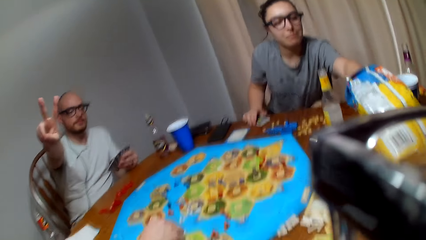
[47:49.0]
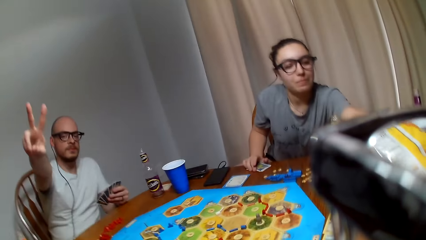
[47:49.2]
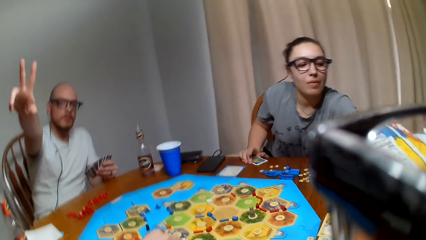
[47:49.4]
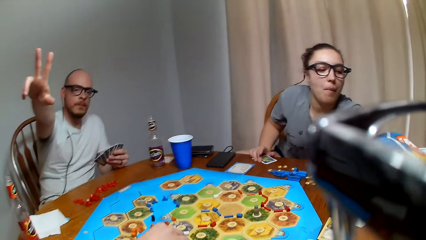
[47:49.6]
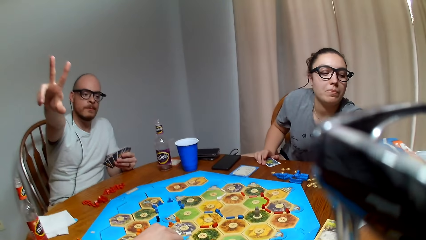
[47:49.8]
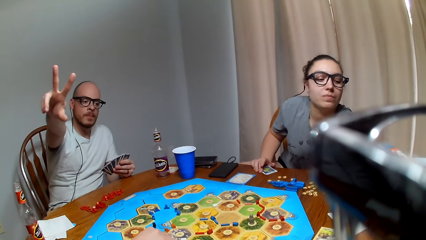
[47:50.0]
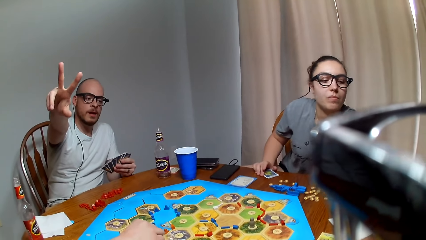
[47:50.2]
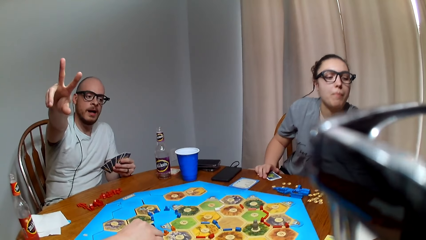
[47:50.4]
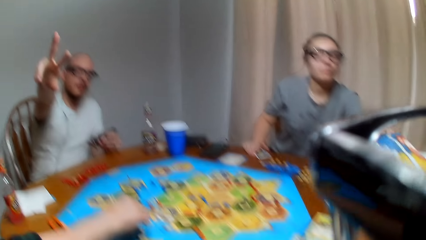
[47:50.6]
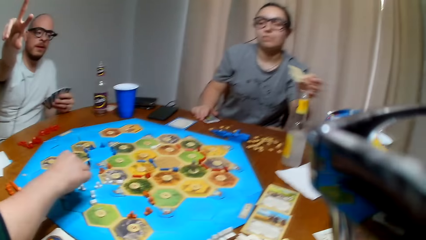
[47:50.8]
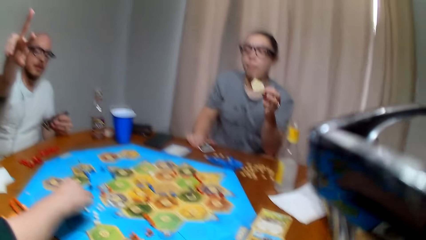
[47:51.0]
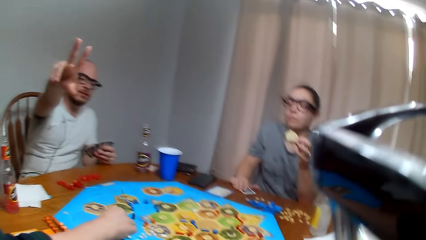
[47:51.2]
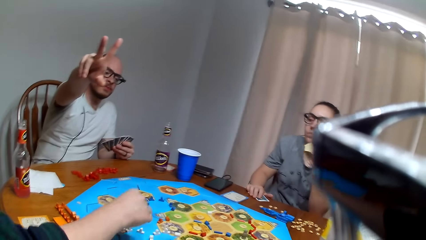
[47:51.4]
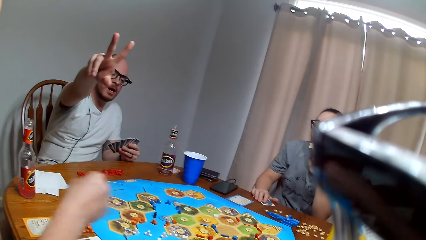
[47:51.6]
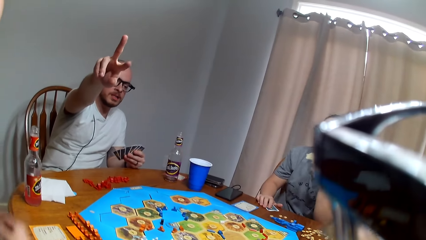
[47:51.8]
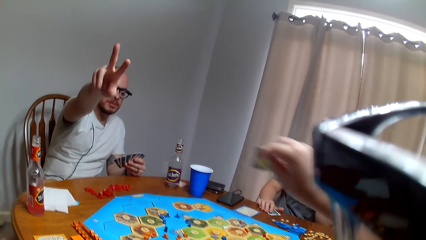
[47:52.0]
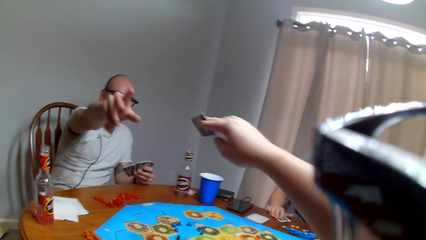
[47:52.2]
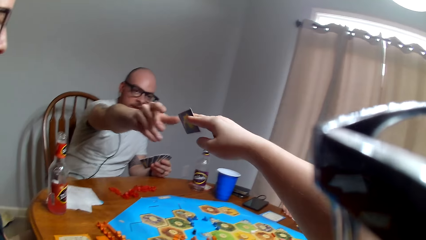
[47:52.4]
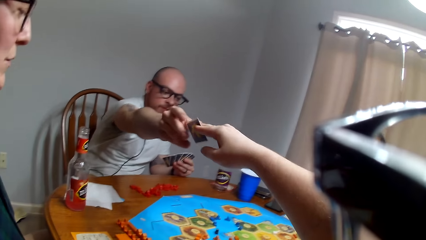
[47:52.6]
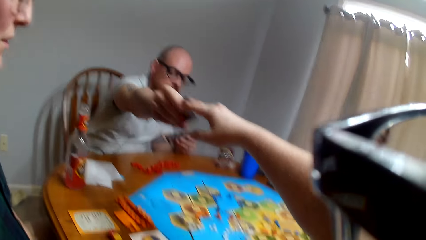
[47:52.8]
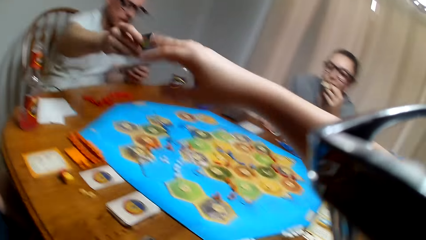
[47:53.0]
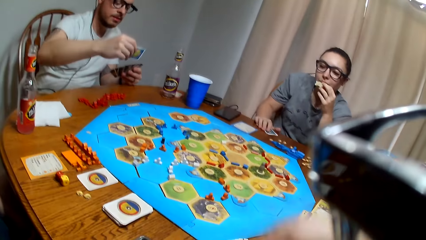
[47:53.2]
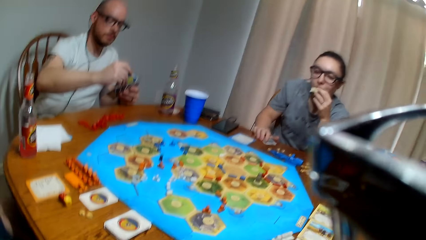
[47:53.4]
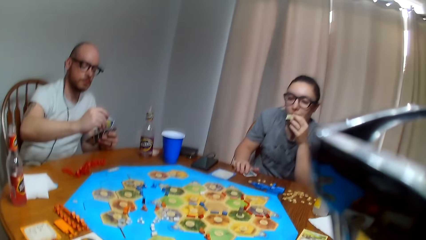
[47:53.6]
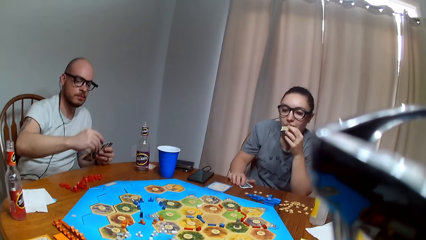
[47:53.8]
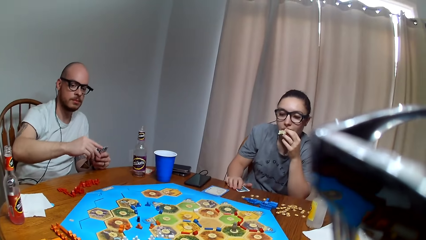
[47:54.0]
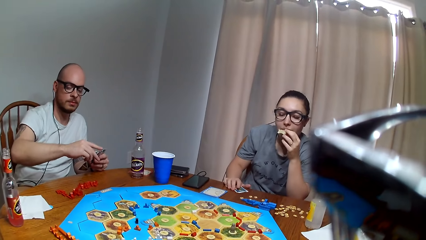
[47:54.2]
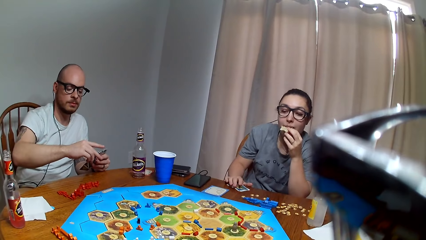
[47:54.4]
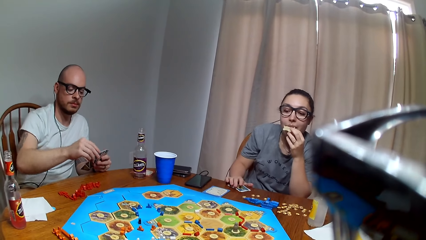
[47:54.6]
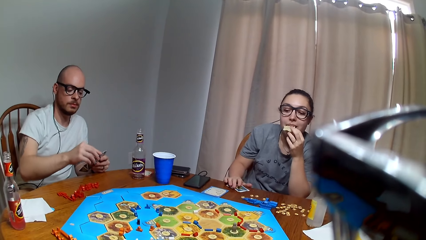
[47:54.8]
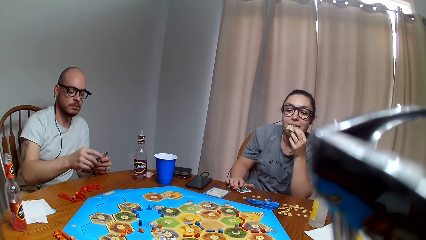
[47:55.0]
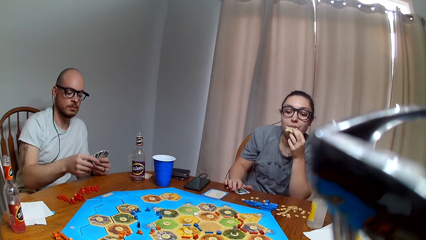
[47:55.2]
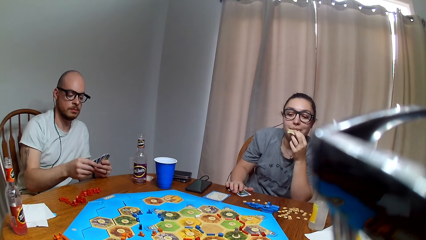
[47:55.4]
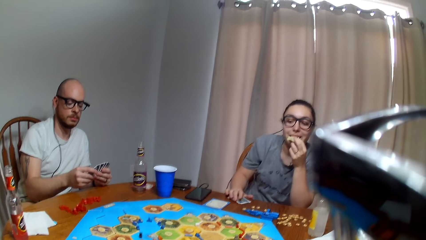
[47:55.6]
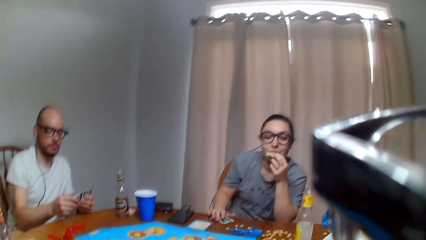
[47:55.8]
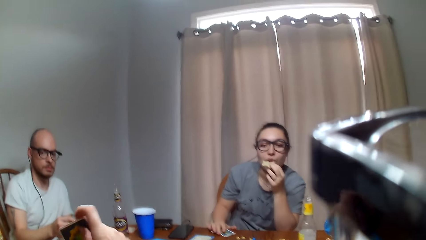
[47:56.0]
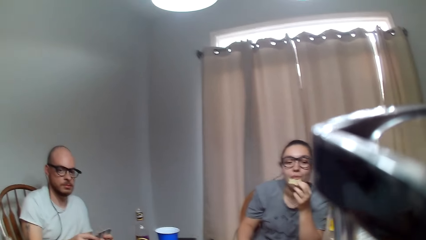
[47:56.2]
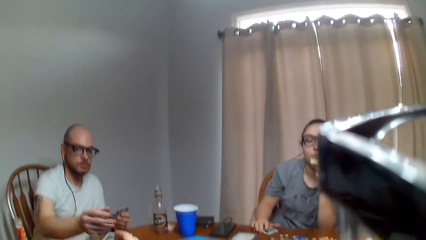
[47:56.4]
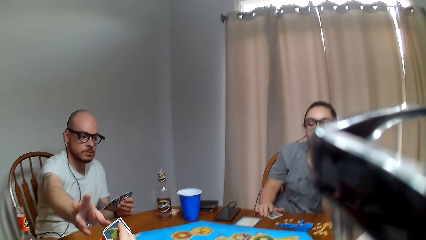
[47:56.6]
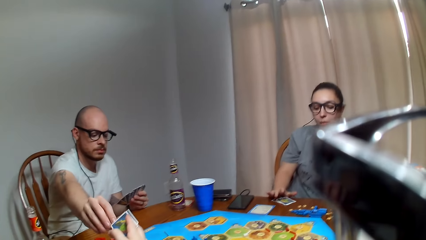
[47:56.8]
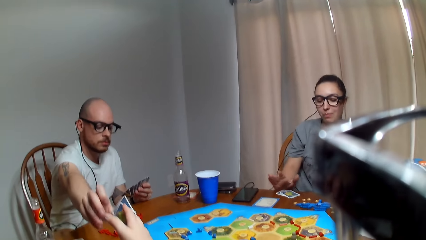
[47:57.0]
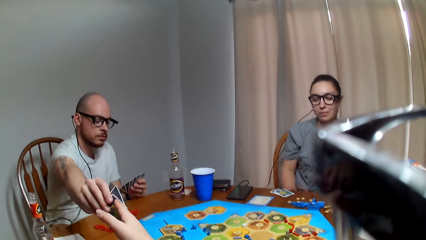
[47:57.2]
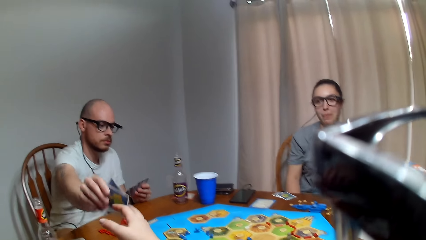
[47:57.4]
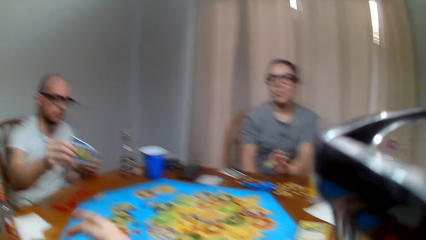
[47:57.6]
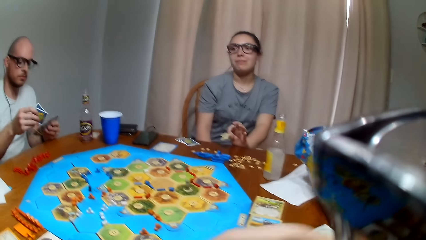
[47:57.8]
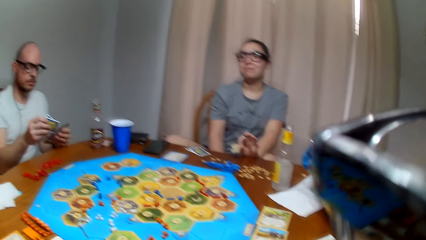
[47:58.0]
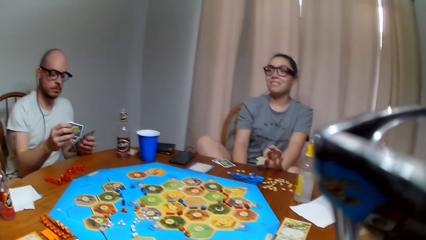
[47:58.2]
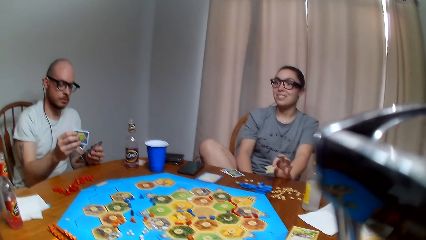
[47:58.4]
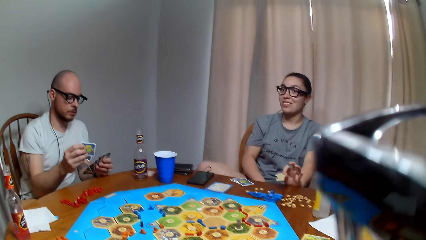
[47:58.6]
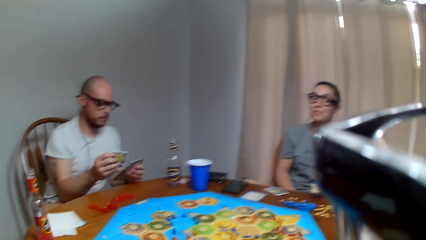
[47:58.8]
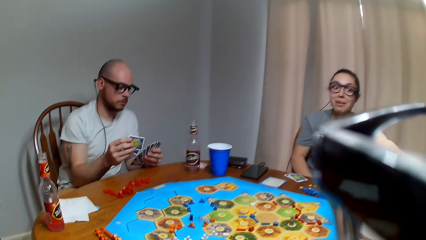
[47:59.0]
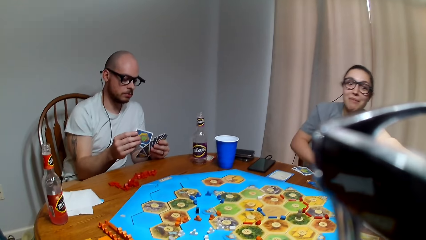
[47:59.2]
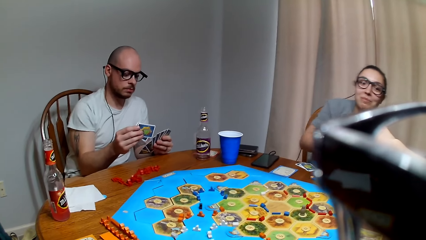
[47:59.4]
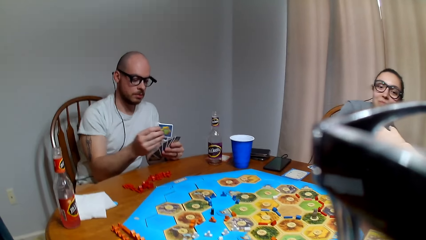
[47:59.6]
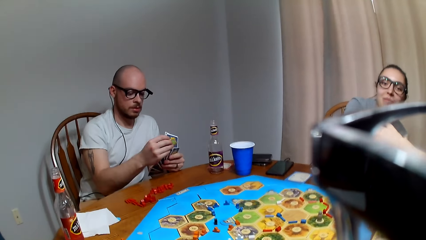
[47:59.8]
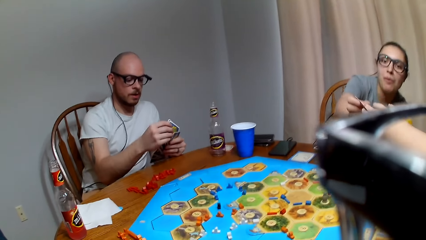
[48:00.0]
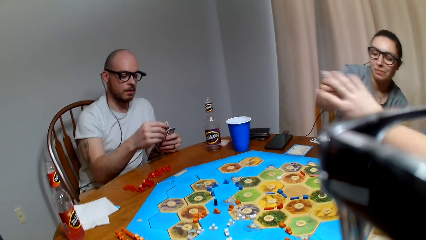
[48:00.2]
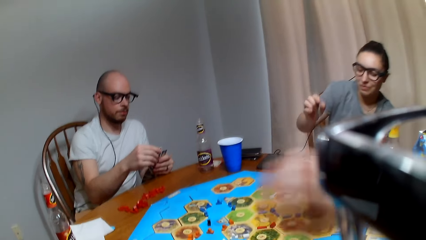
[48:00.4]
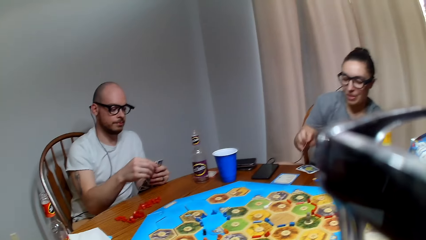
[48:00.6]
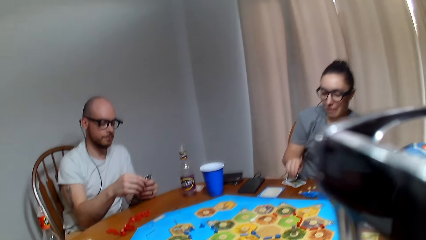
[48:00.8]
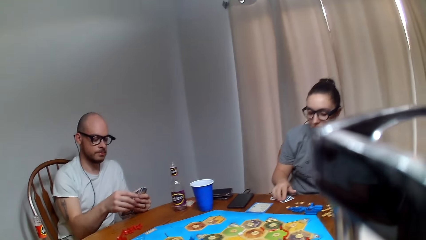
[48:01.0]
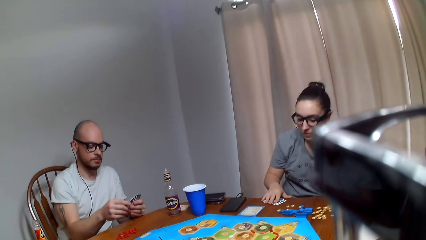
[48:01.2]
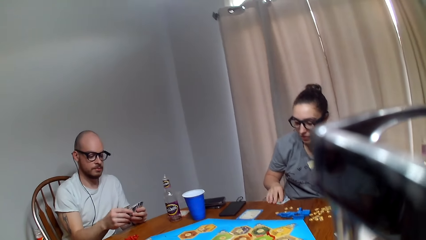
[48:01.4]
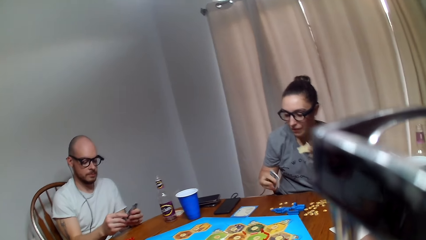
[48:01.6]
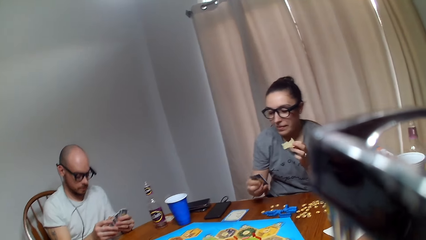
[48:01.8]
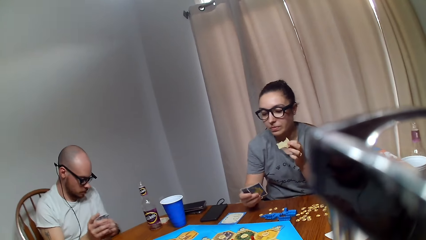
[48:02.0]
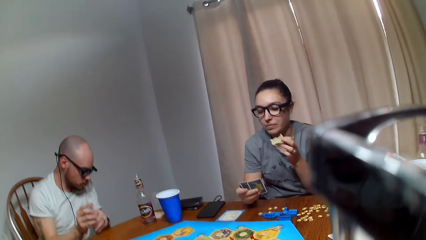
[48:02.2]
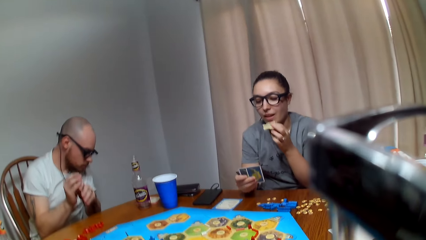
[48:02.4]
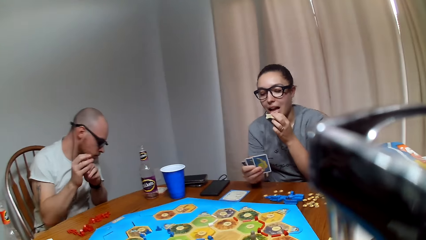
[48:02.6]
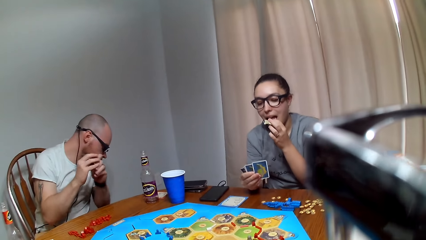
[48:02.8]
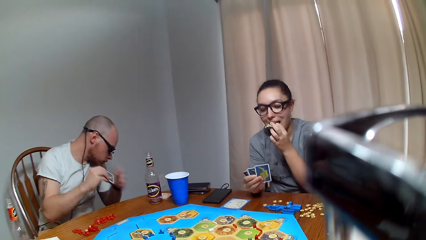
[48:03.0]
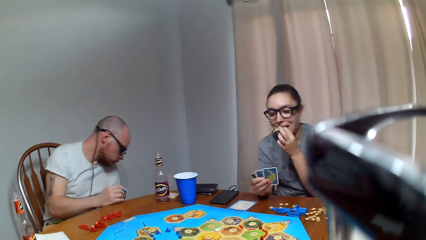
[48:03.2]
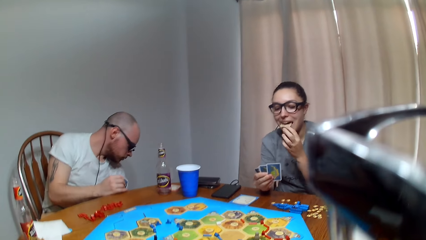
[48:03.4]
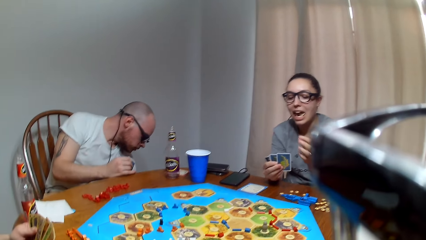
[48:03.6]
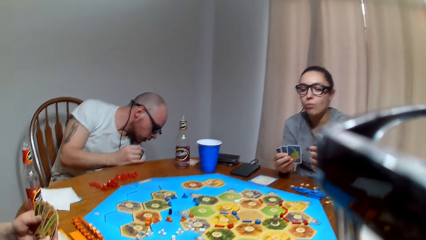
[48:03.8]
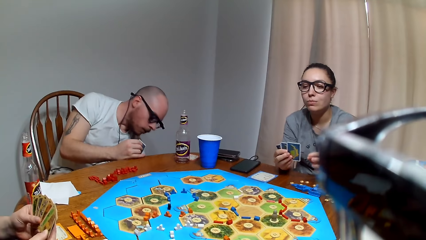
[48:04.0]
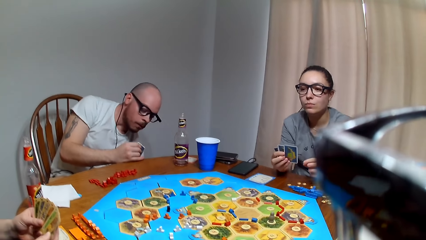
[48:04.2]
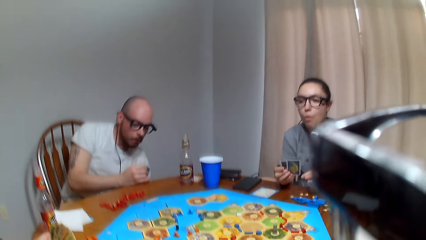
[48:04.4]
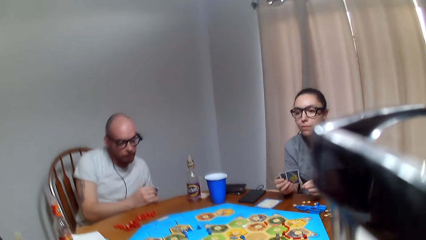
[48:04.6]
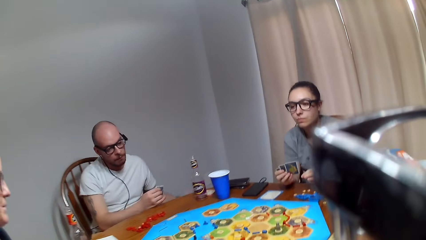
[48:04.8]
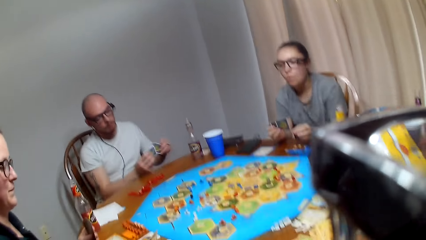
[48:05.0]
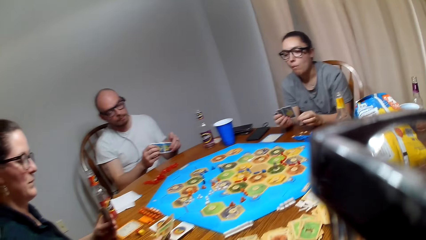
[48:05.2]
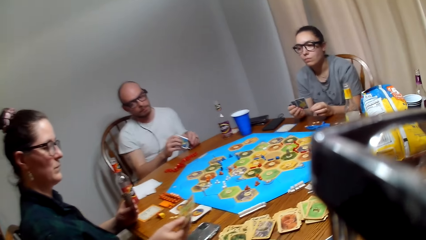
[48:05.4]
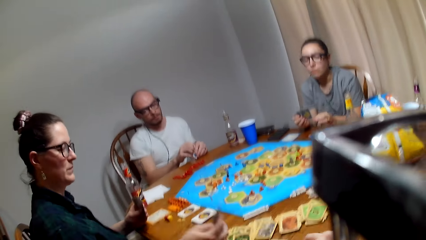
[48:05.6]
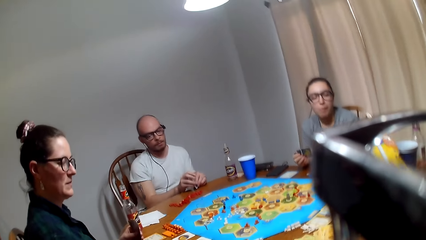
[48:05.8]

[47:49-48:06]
A lady places a city on the Catan settler board. The camera wearer gives a man a card. A person gives the camera wearer a card. The man holds the card on the left hand. The camera wearer gives the man cards. The man holds the card on the left hand. Another lady picks cards from the table. The camera wearer plays a card game with three people. The other lady eats the snack.
